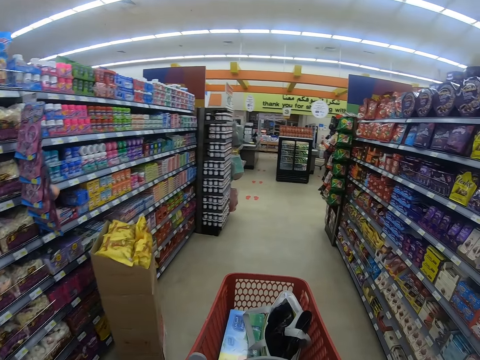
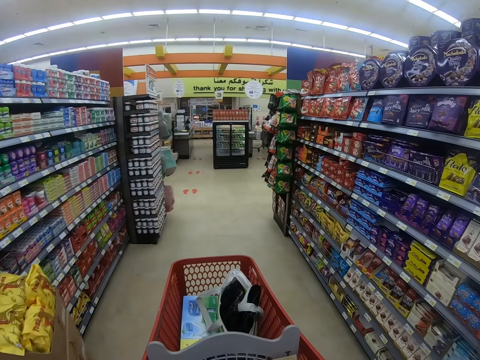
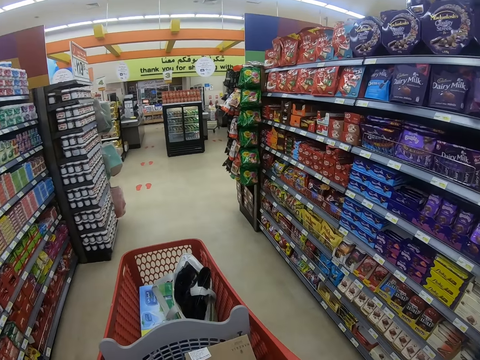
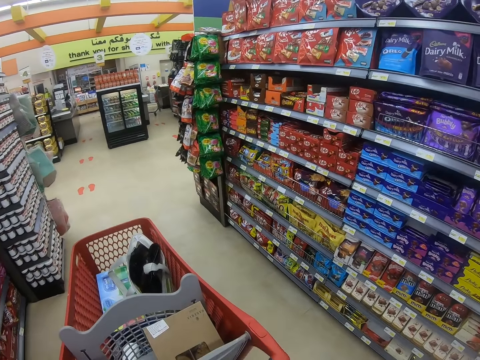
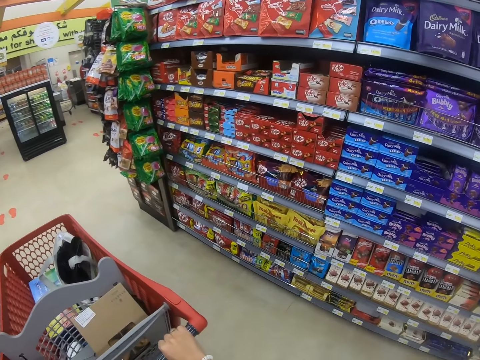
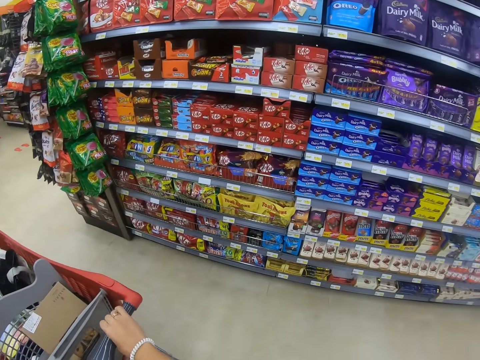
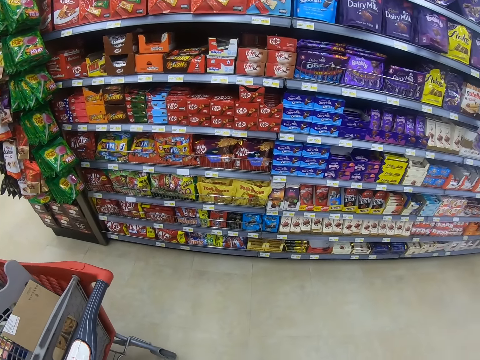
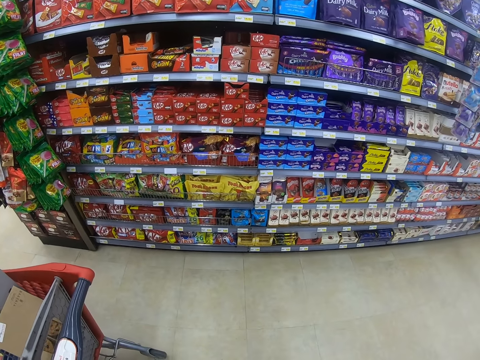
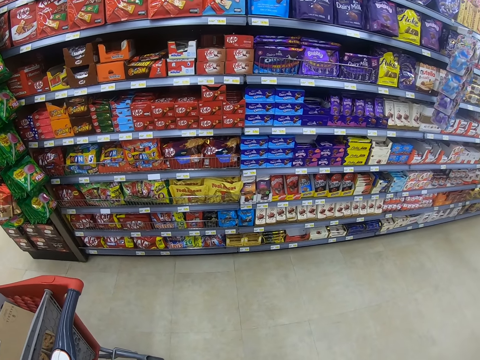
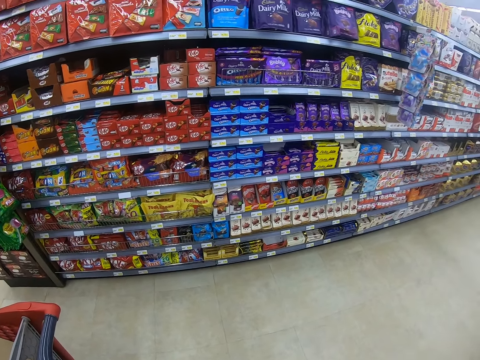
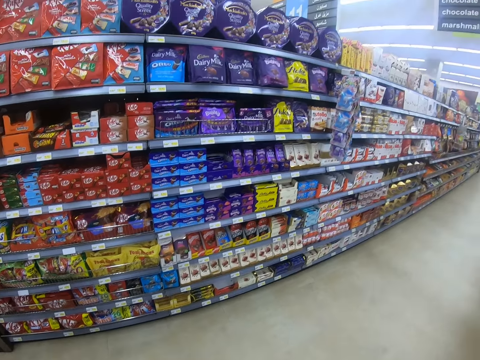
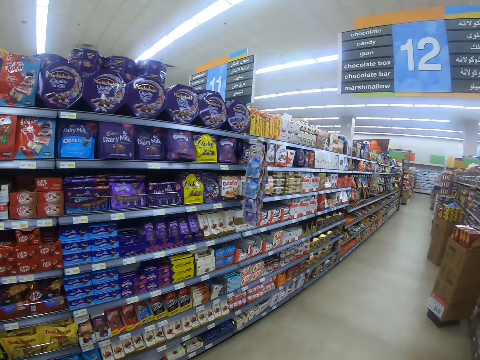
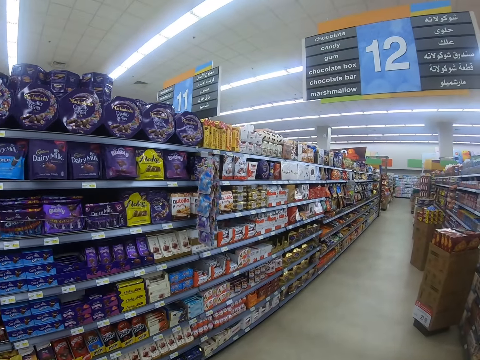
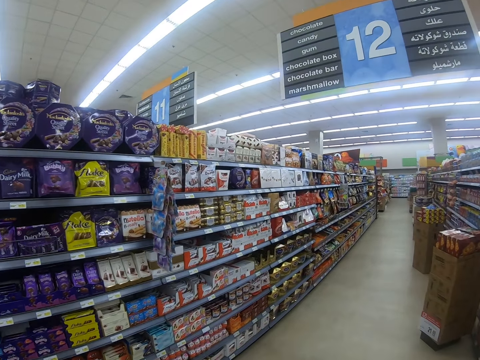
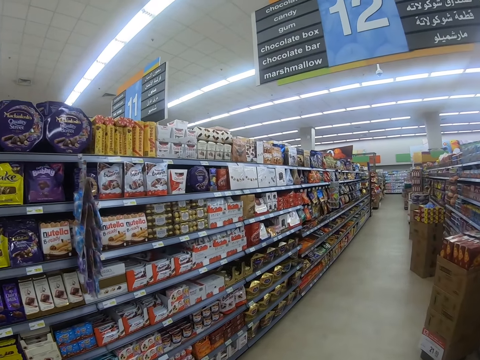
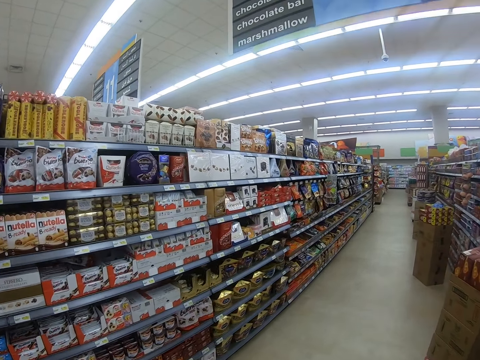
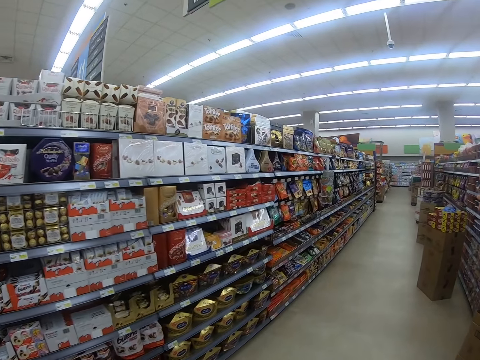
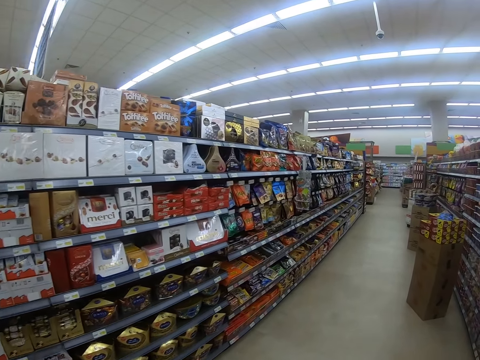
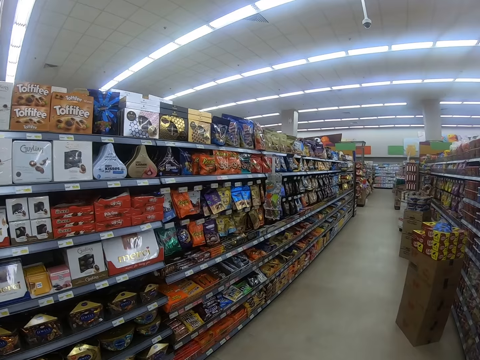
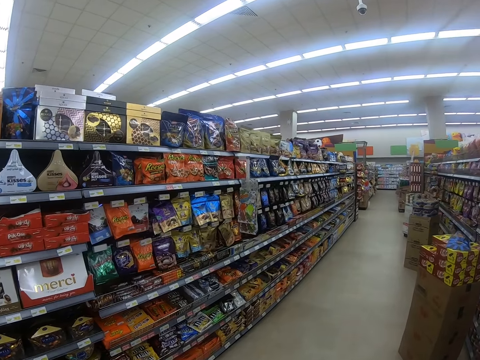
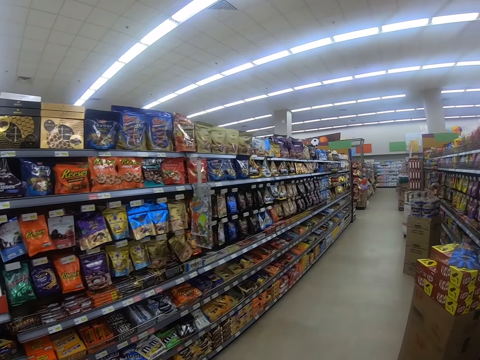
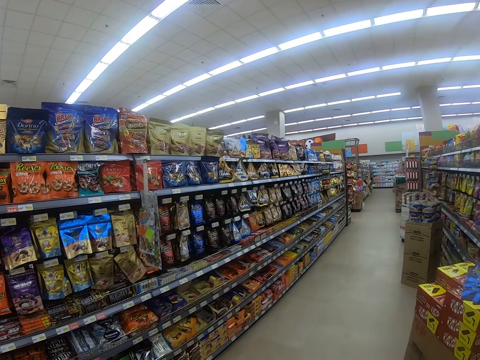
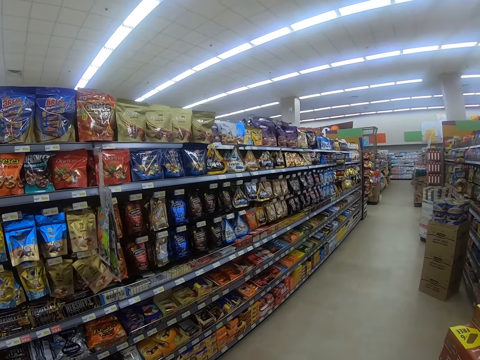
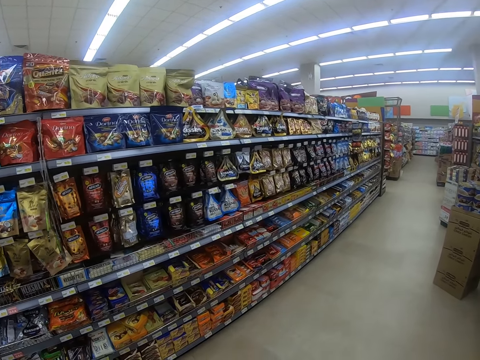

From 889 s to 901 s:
The camera wearer looks around the supermarket shelf and stops the trolley. They step forward. They walk around the supermarket and look around the supermarket shelf.

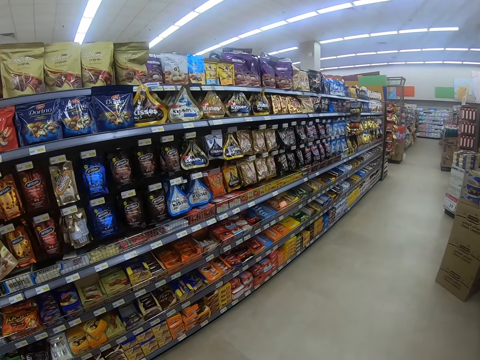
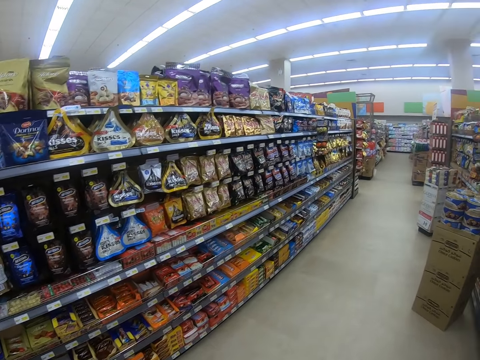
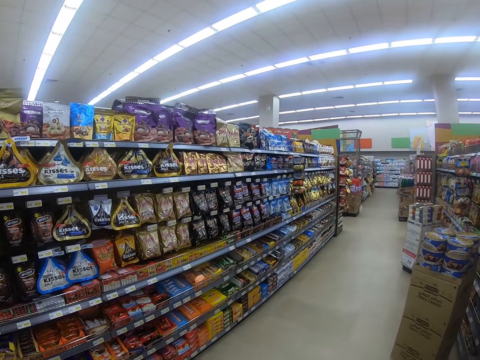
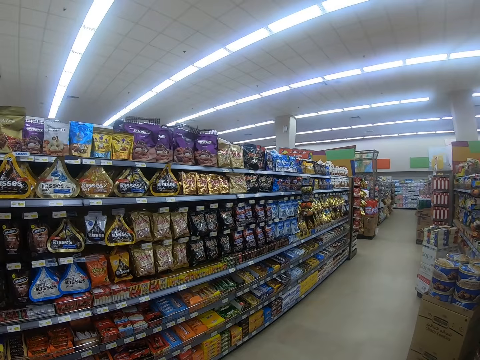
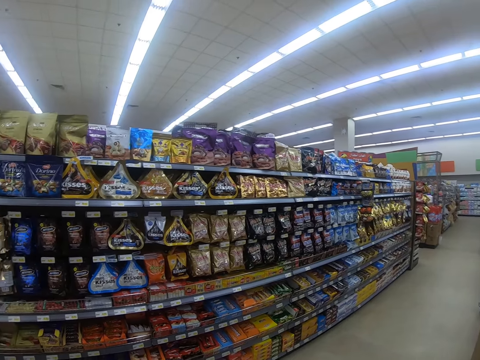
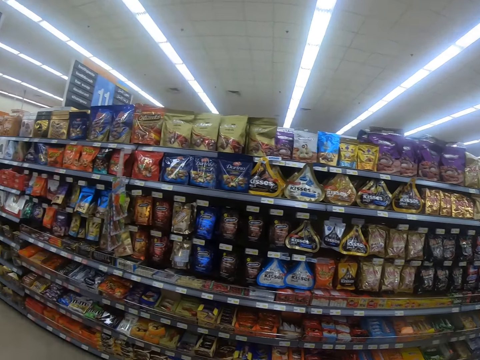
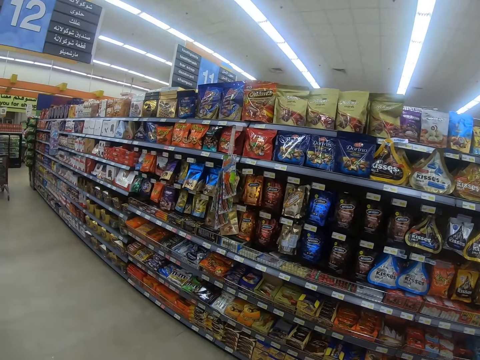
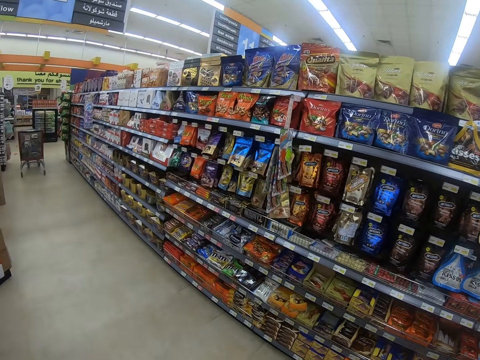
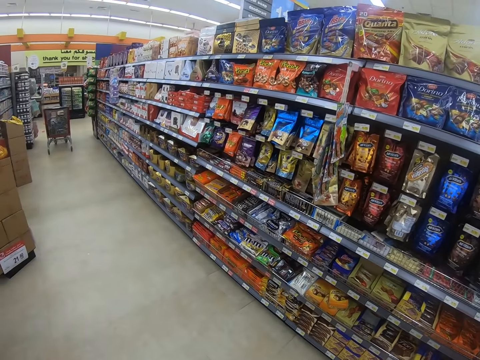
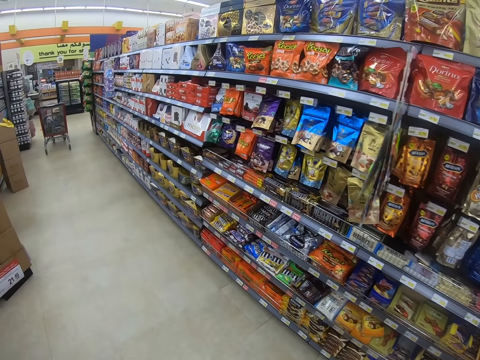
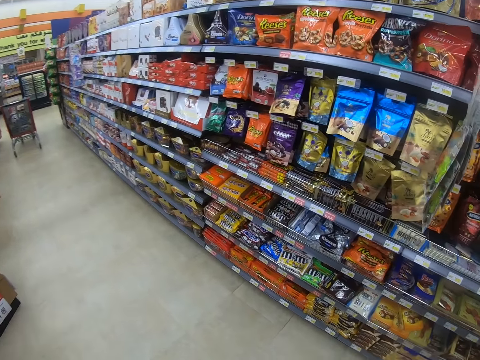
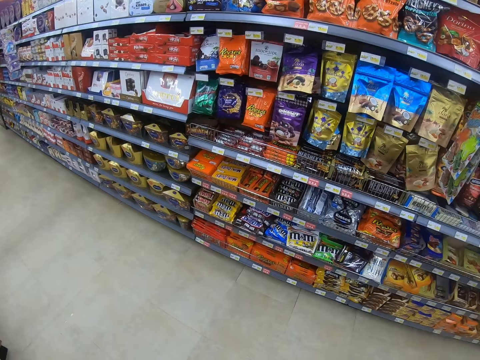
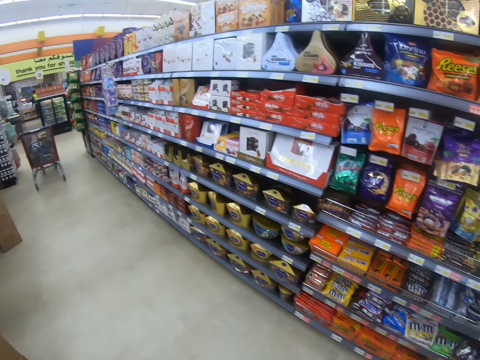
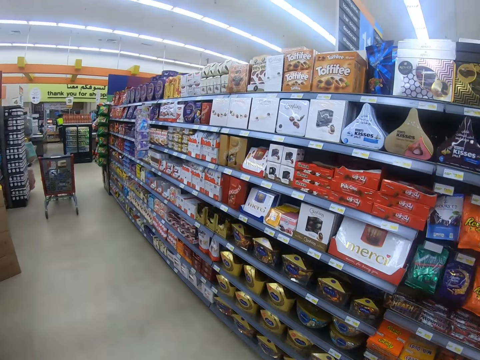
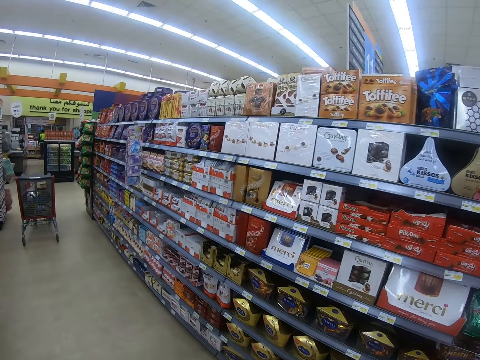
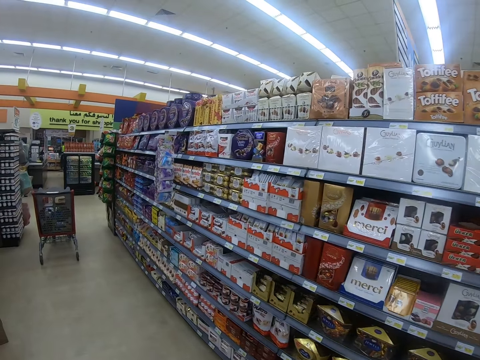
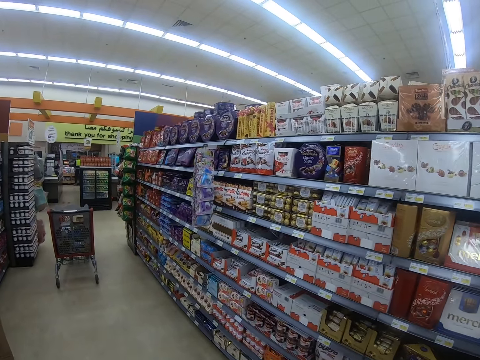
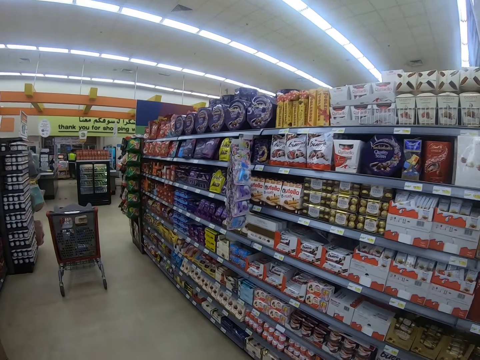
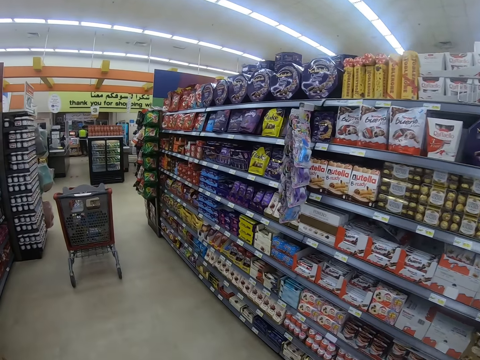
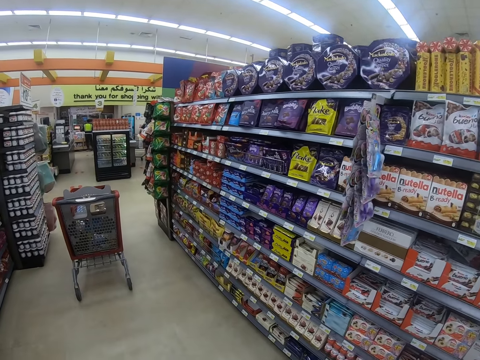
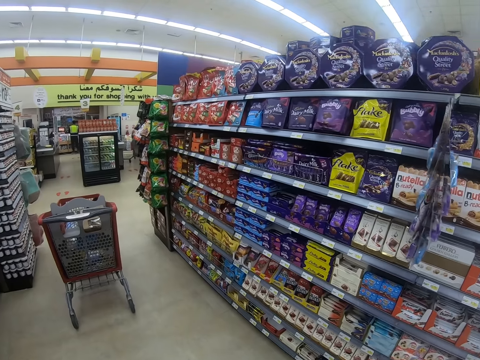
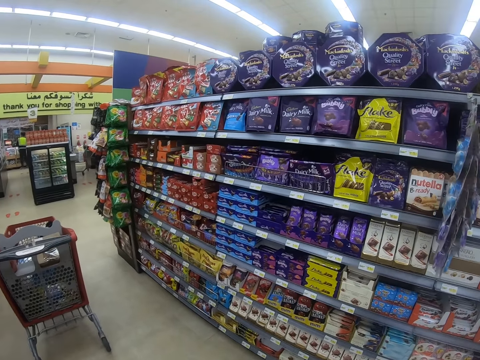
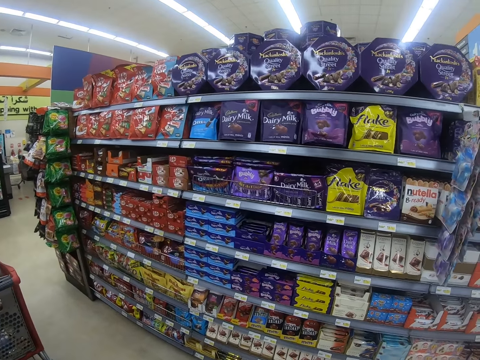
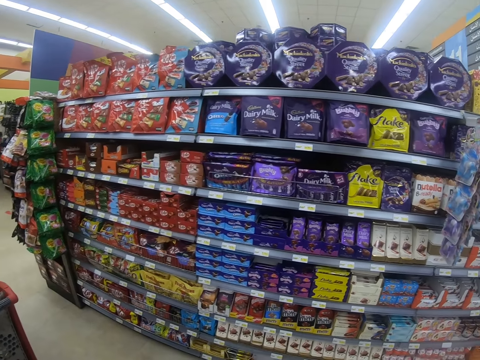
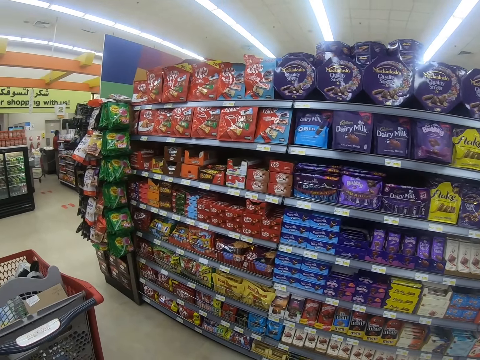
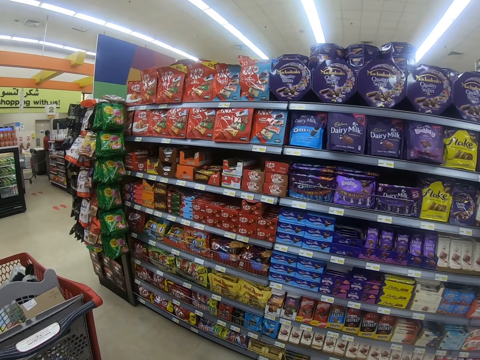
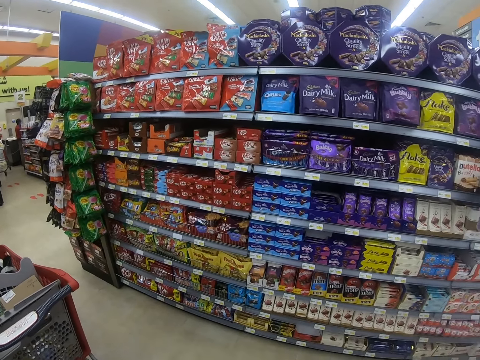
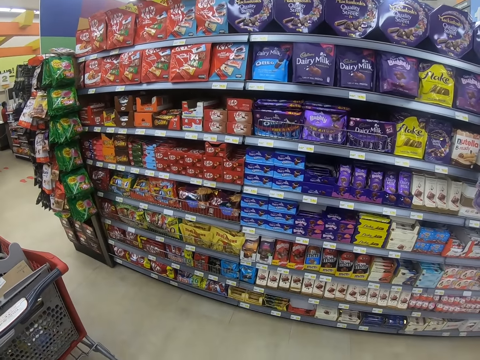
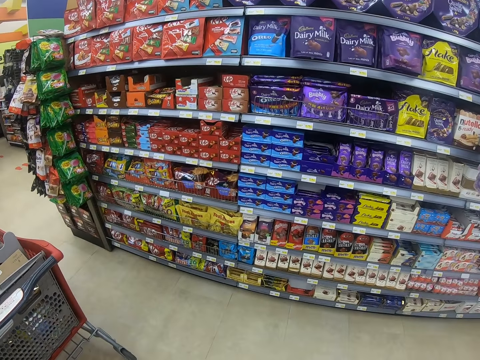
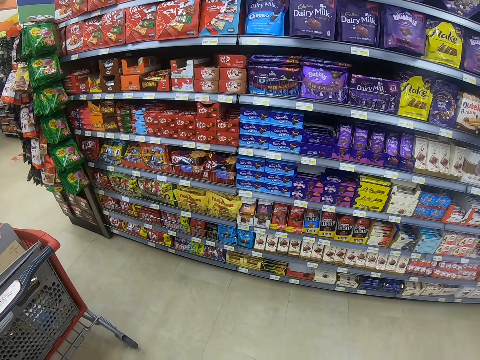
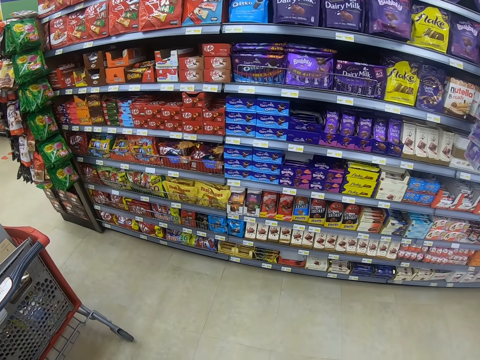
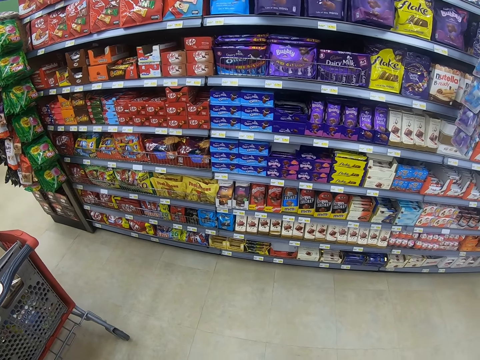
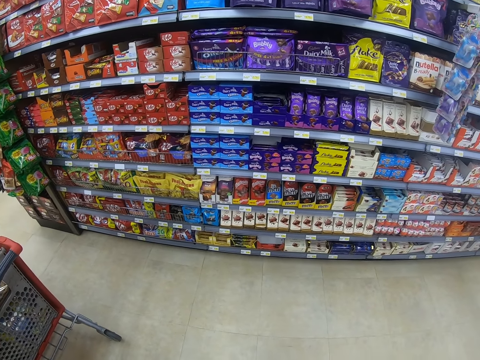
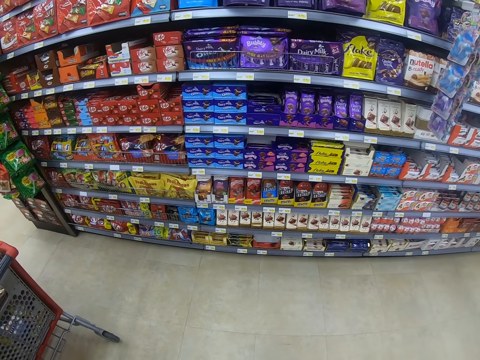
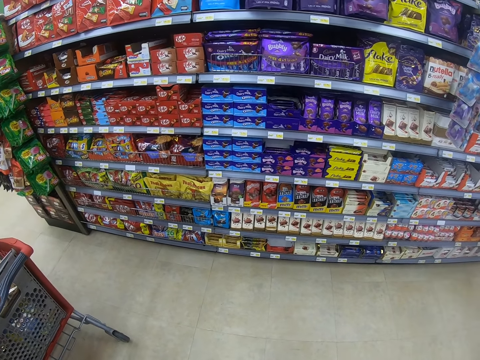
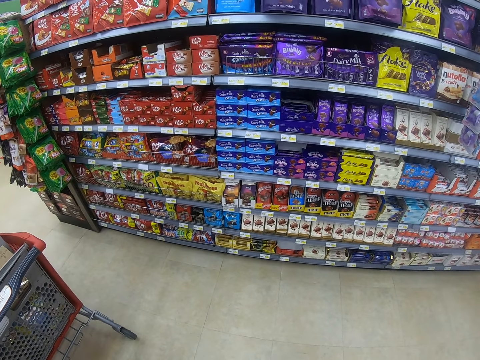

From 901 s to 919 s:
The camera wearer looks at the shelf. They step forward. They look at the shelf. They look around the supermarket shelf and stop.
